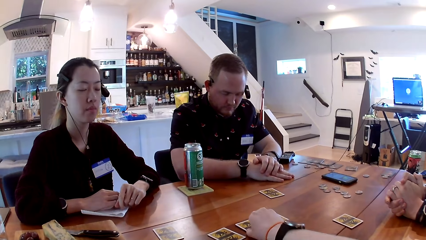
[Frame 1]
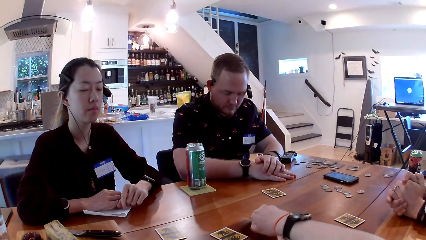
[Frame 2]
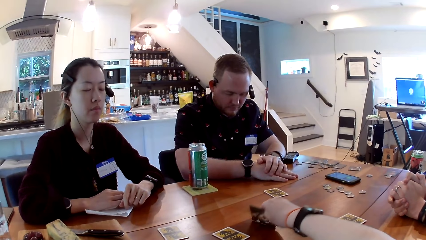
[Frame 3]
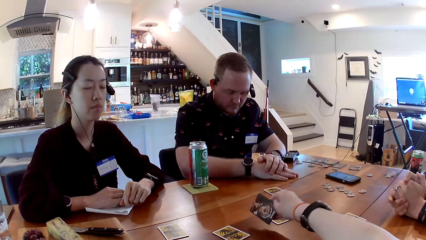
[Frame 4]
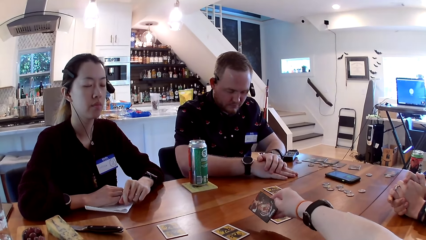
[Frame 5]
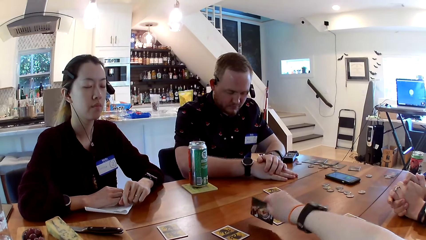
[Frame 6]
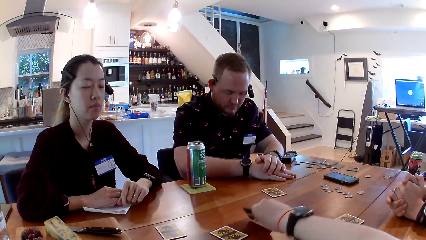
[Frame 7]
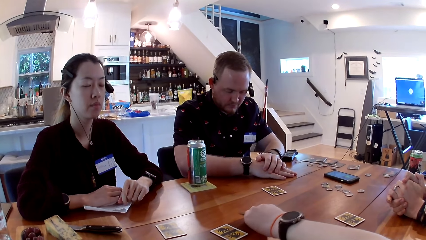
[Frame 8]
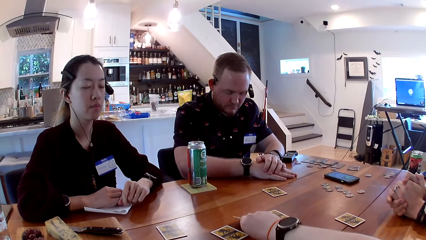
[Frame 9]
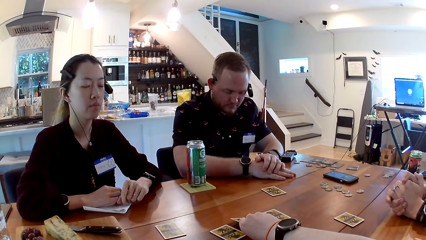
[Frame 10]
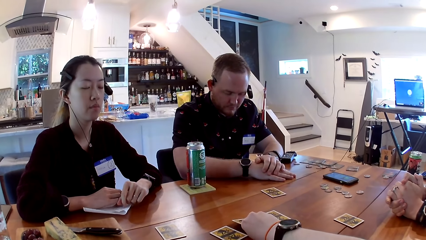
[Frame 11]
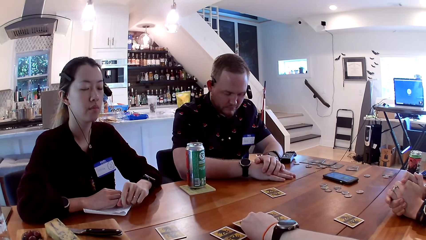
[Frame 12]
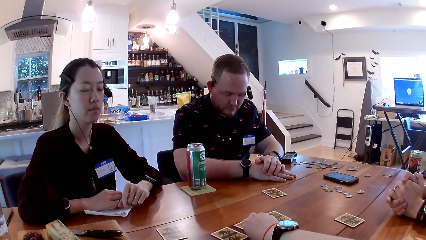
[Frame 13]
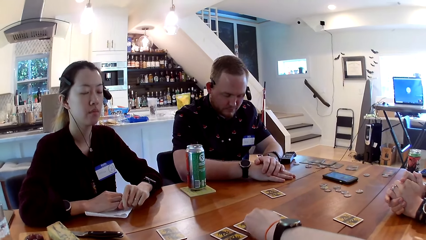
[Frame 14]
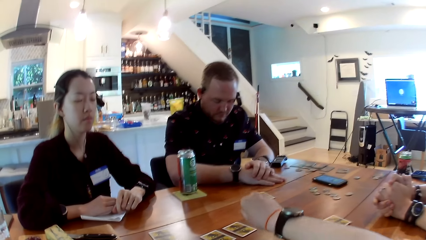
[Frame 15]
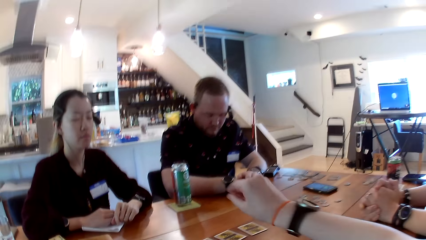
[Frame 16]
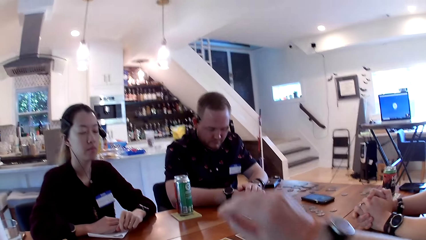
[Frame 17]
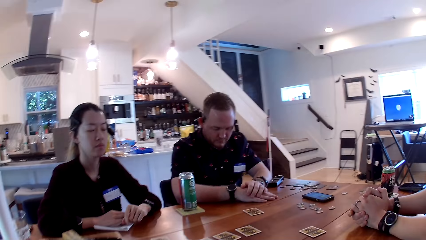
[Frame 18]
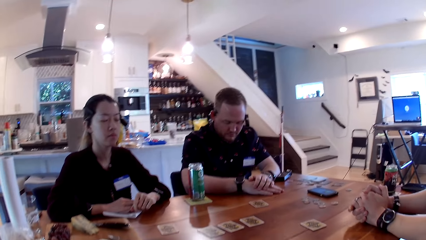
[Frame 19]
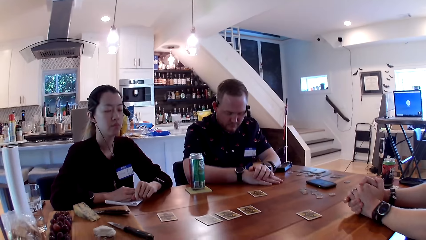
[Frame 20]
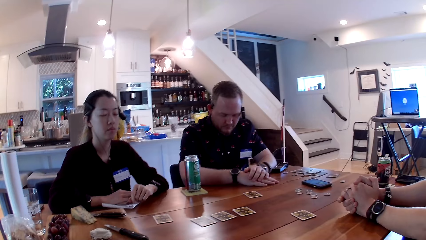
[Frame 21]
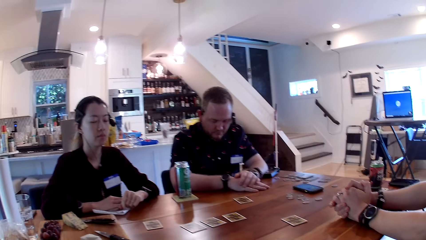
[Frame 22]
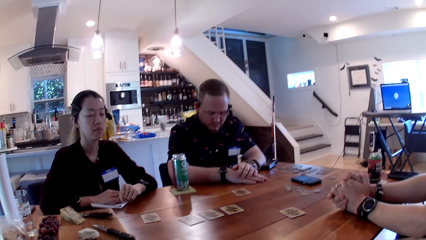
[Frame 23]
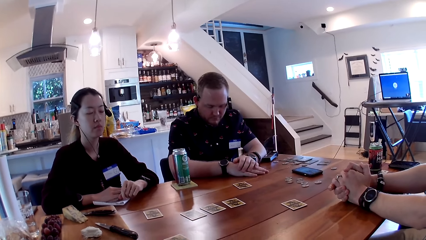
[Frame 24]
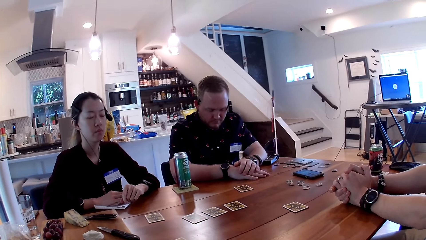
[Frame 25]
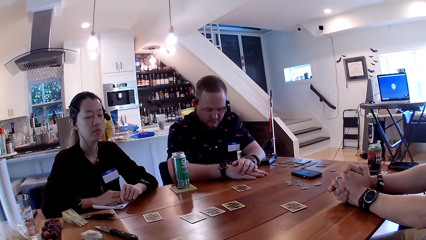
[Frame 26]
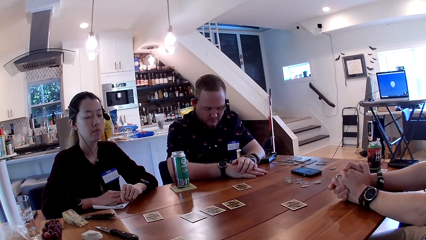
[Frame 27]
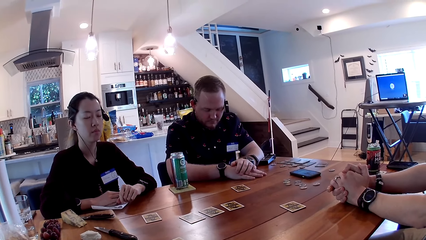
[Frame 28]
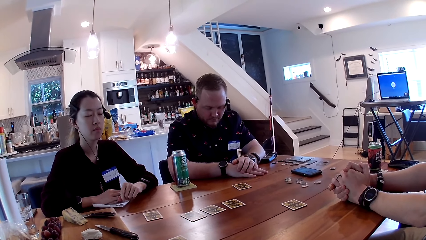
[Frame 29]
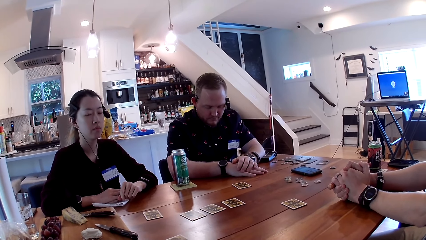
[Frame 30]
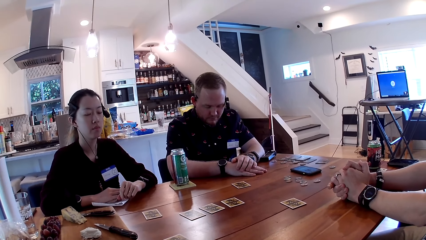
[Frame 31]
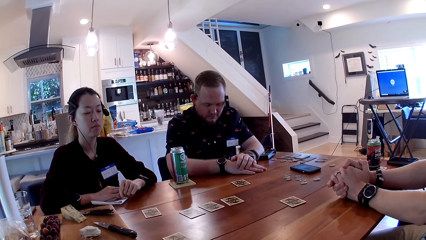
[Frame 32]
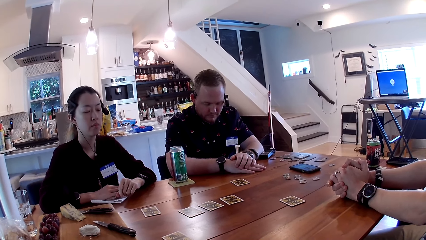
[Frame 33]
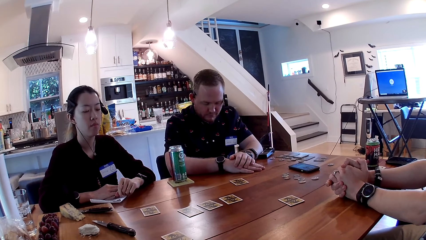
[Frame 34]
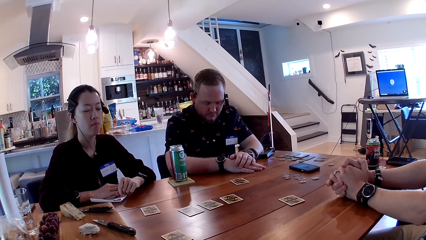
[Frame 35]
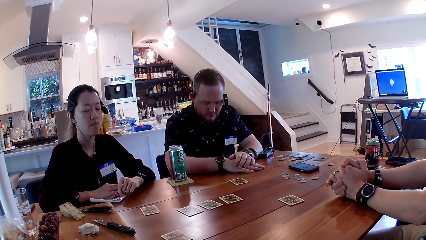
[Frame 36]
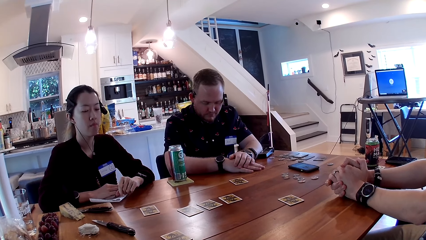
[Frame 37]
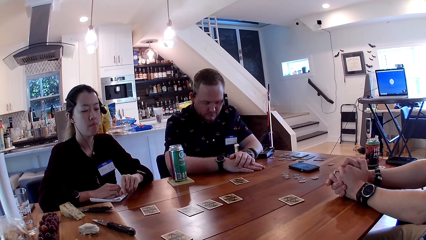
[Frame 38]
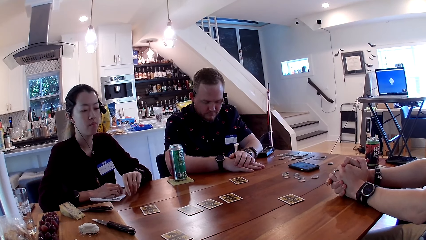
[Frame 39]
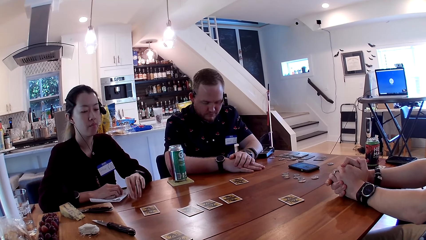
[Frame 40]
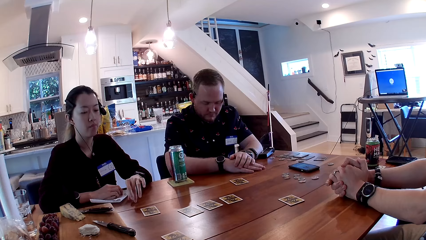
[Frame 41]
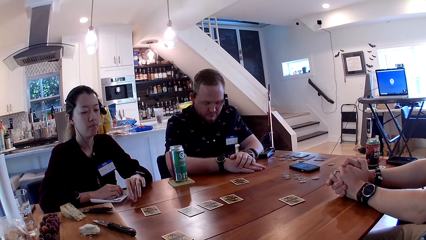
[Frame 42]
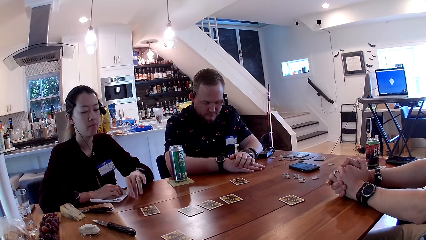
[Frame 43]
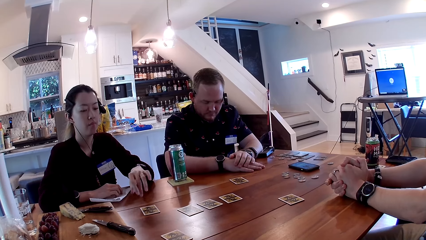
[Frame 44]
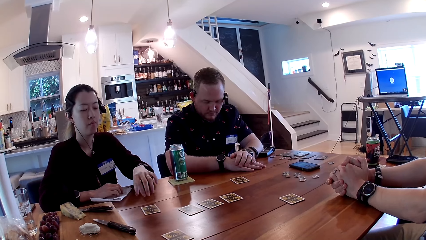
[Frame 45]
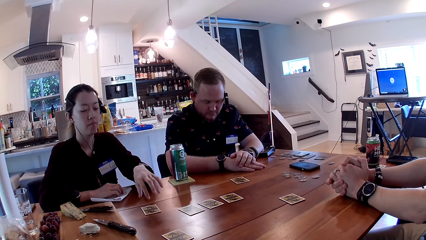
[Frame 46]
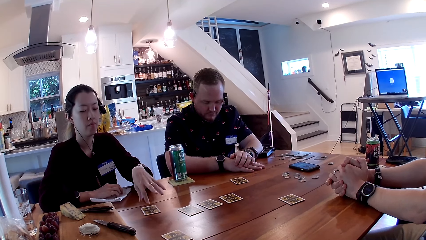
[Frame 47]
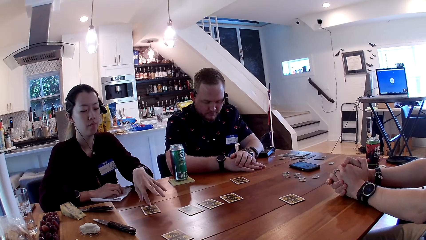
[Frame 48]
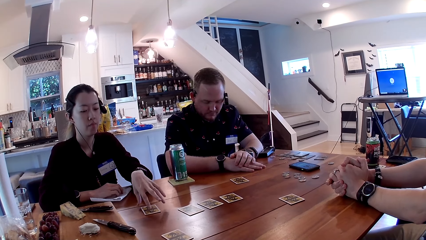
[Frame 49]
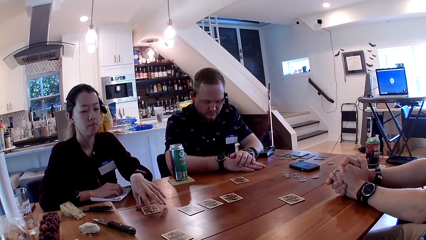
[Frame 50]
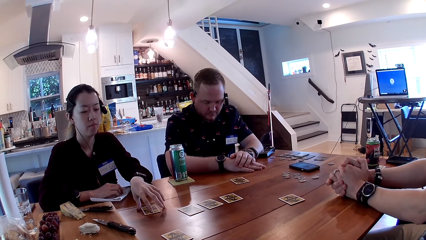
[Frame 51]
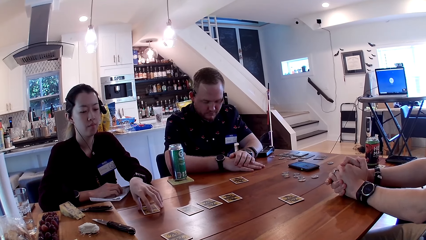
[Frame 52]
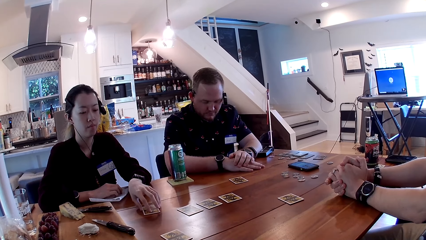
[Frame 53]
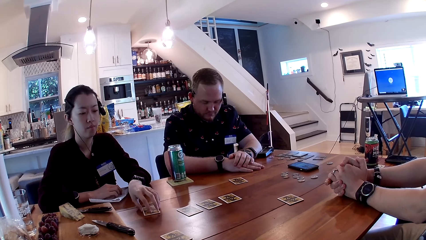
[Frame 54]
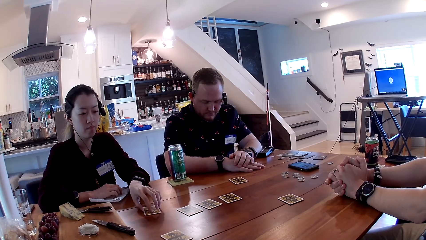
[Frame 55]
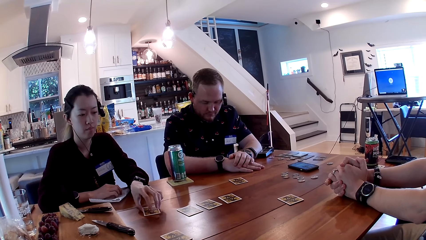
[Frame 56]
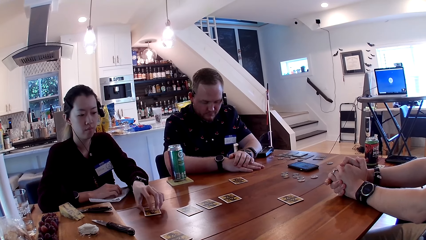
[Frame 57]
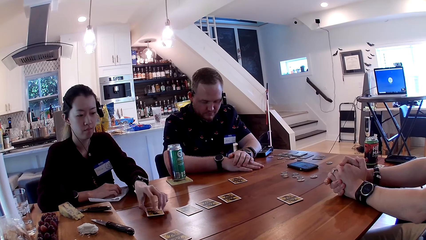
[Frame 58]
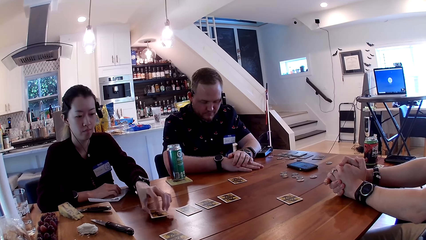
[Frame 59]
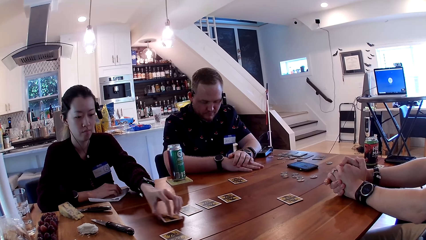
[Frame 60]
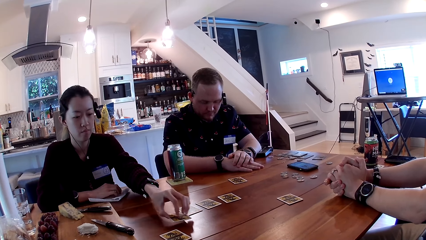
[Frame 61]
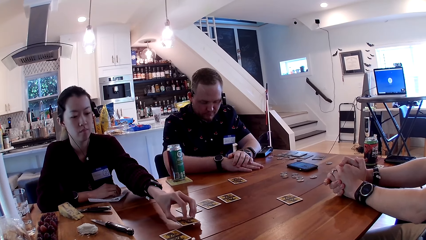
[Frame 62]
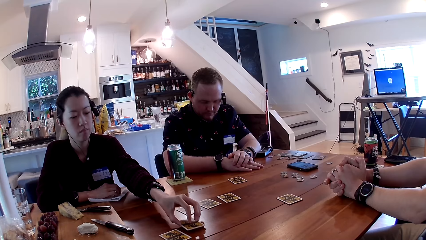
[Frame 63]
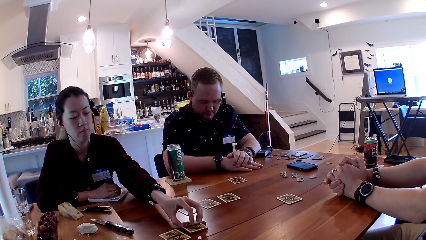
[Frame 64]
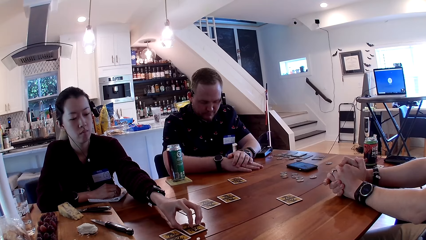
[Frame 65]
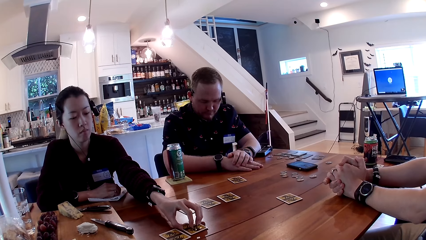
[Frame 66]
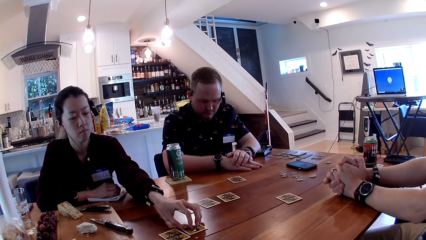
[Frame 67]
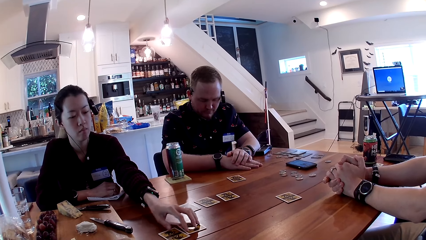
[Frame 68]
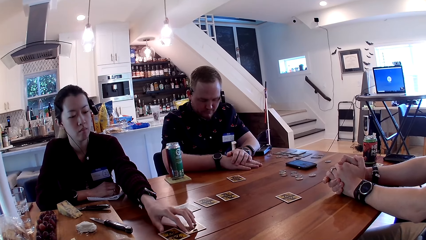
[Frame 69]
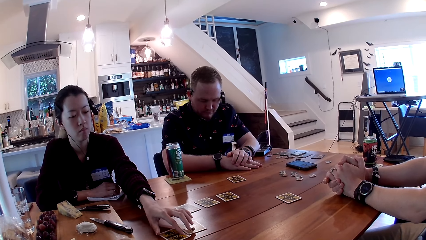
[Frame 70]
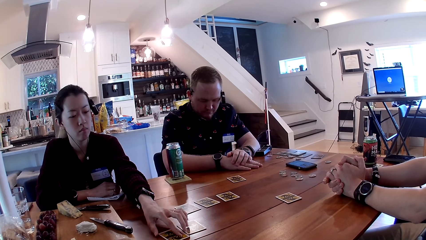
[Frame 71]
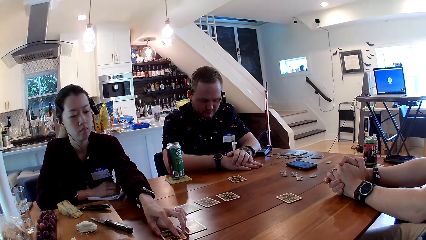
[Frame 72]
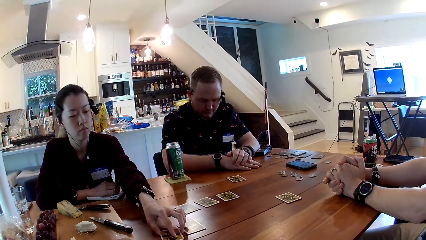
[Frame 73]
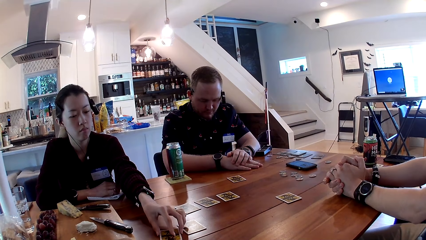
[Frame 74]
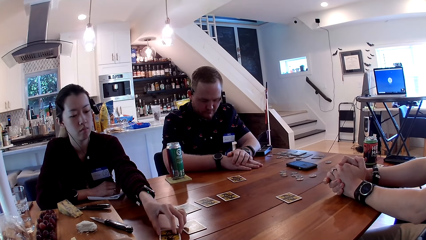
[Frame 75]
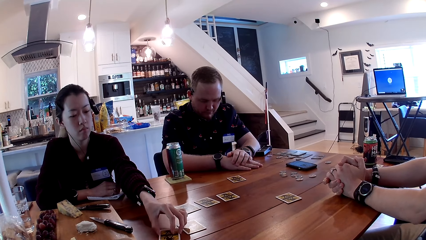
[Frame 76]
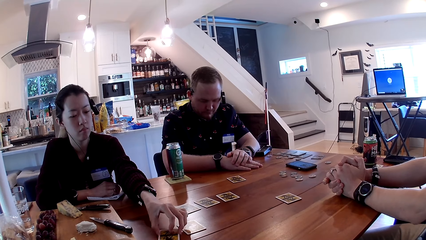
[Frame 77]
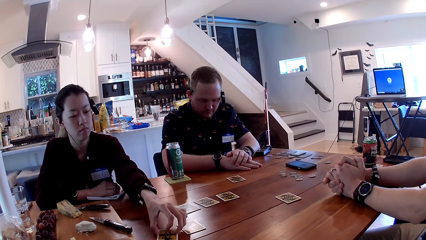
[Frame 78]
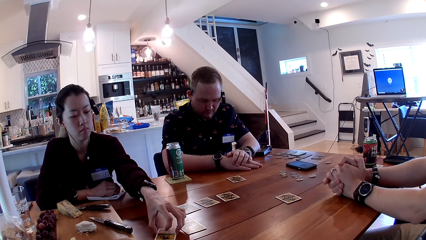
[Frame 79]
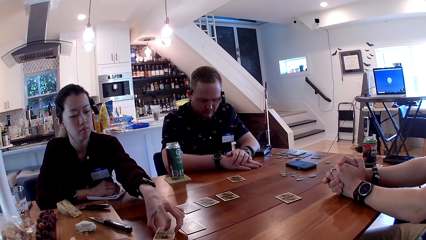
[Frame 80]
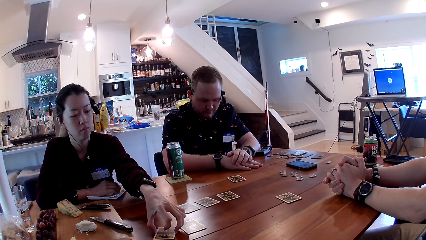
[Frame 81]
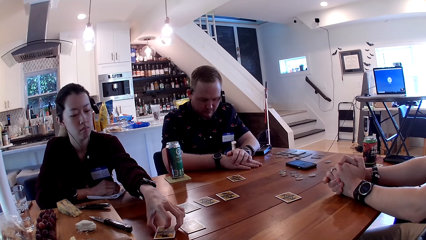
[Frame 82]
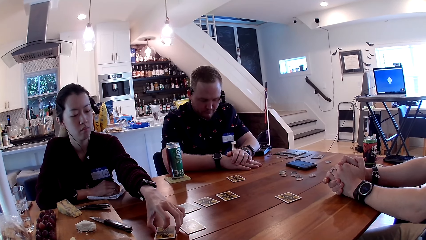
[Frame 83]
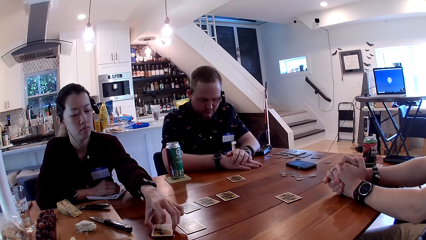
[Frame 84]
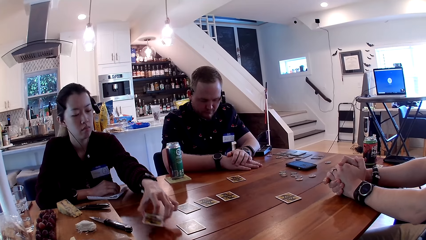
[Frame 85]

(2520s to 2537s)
The camera wearer flips another card. She picks the card from the table with her right hand. She places the card in her right hand on the table. She withdraws her hand. She pauses. A woman moves a card. The woman picks a card from the table with her left hand. The woman places the card in her left hand on the table. The woman picks another card from the table with her left hand.
